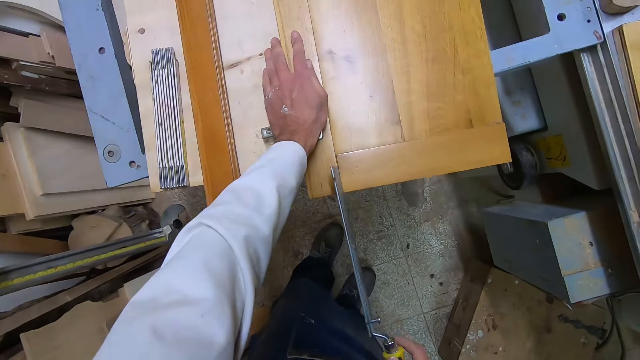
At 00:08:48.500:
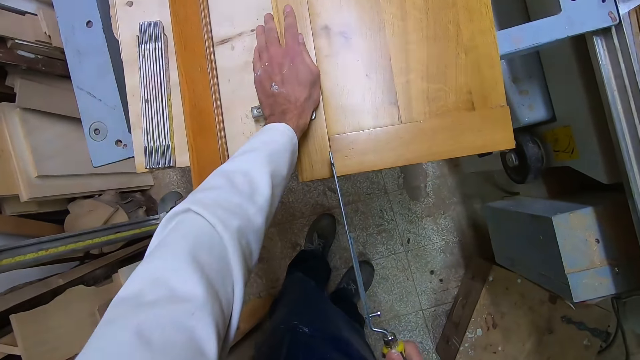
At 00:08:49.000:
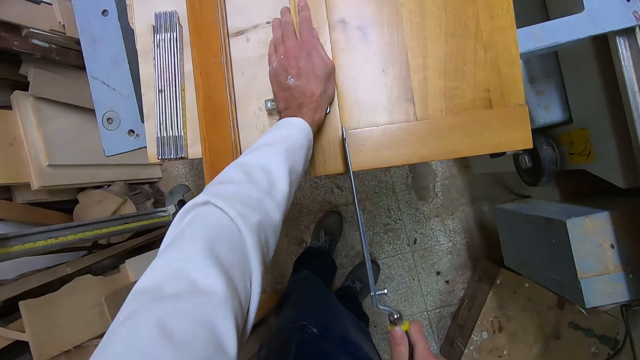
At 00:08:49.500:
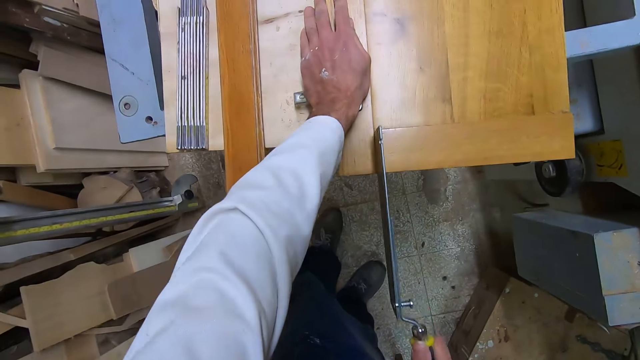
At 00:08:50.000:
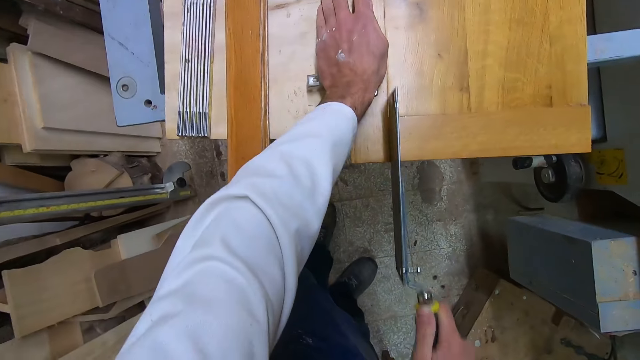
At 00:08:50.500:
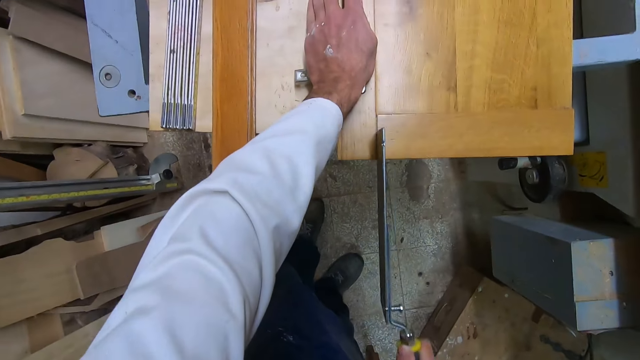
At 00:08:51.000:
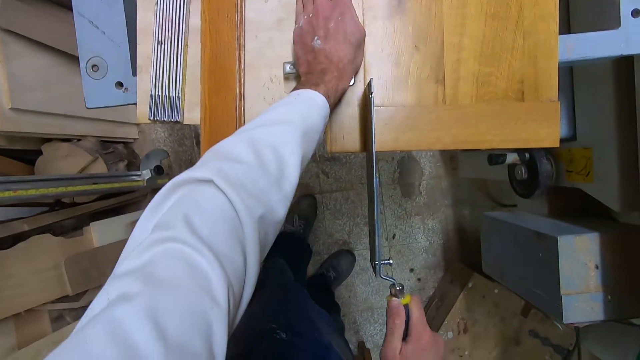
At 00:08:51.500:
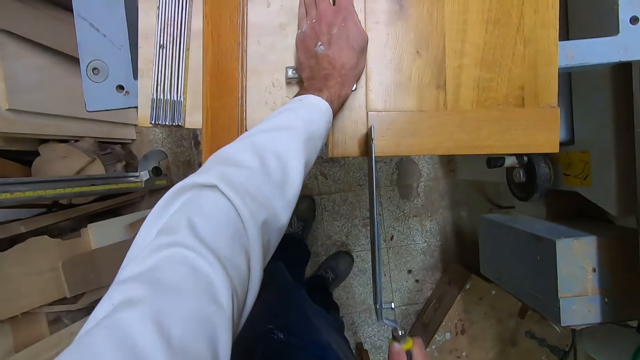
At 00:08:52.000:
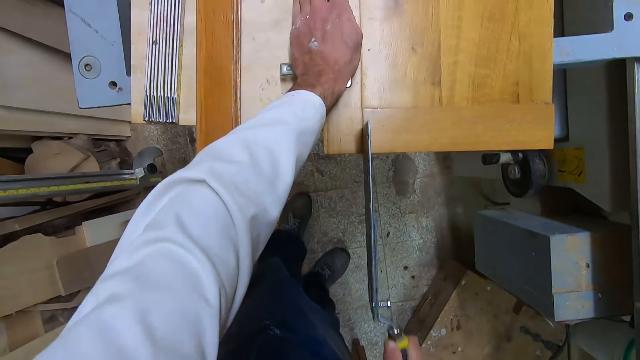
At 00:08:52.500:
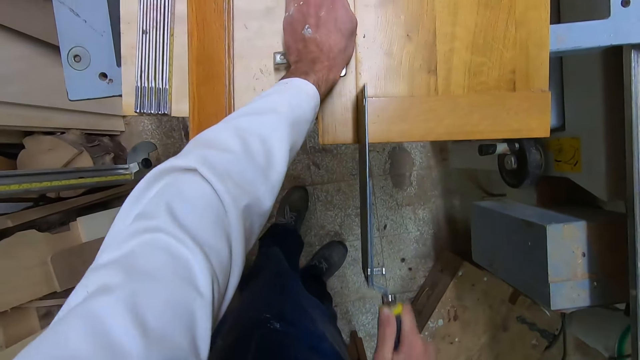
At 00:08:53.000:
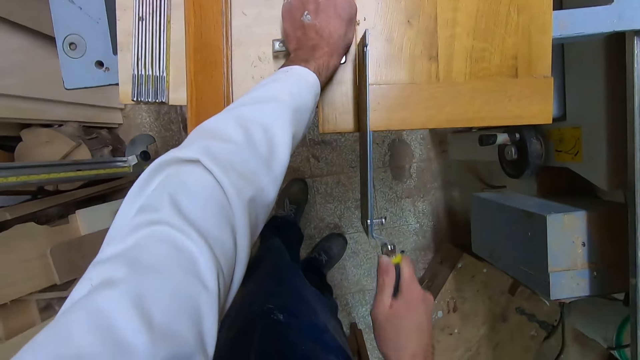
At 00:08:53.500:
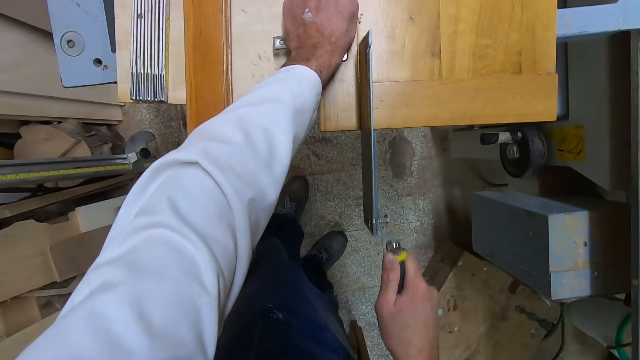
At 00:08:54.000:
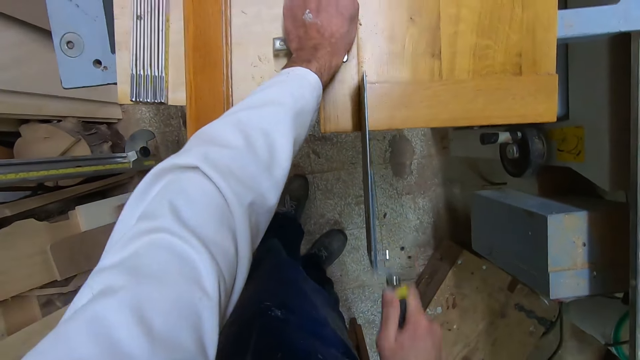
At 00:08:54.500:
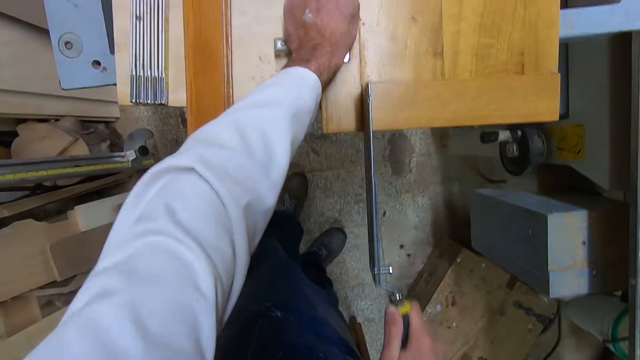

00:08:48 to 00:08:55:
The camera wearer cuts the frame with the dovetail saw.

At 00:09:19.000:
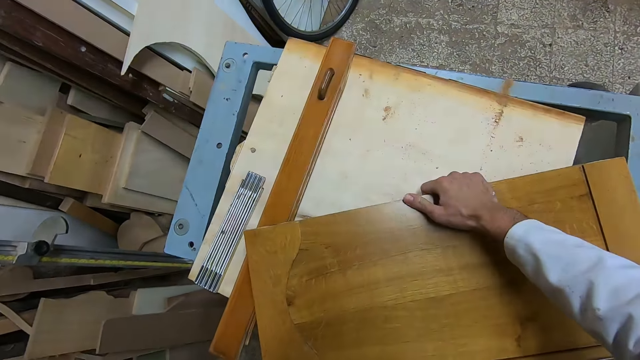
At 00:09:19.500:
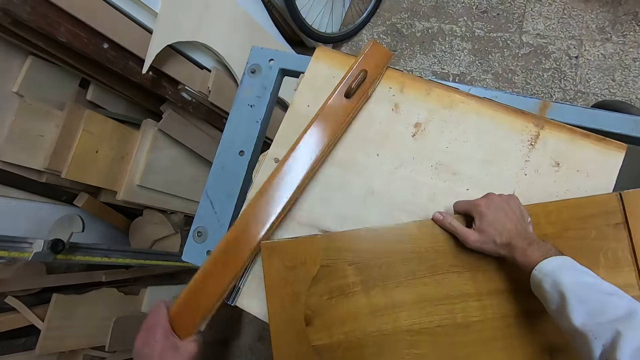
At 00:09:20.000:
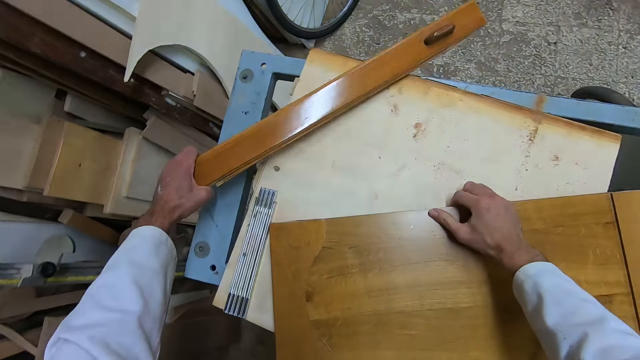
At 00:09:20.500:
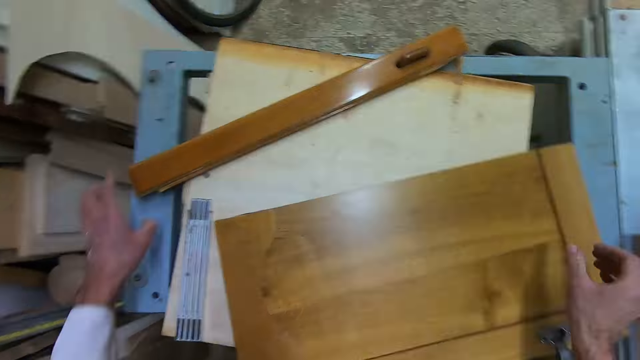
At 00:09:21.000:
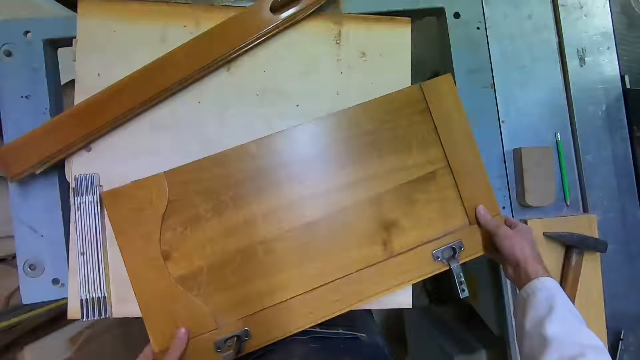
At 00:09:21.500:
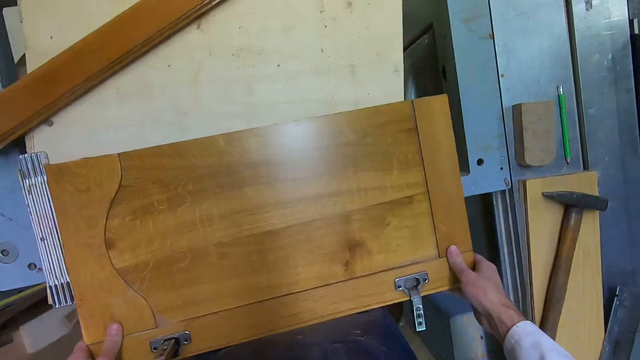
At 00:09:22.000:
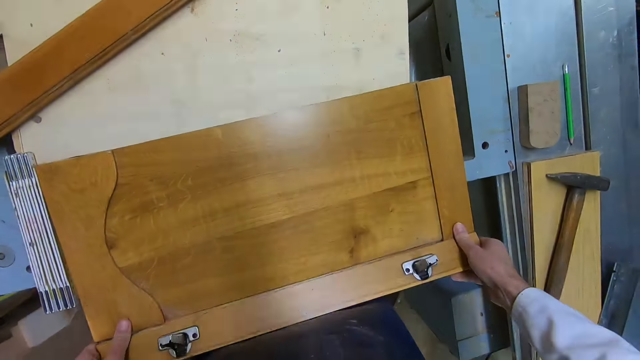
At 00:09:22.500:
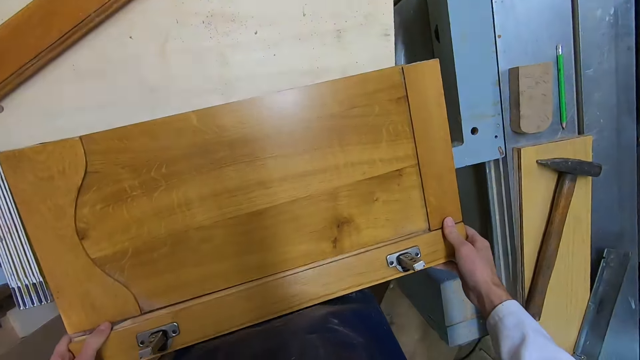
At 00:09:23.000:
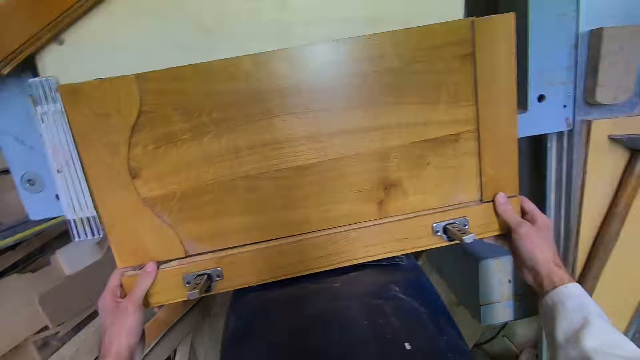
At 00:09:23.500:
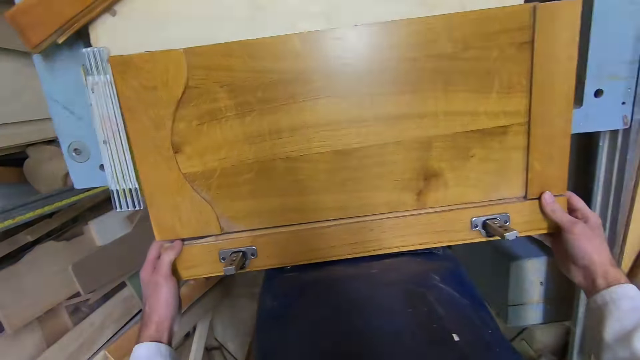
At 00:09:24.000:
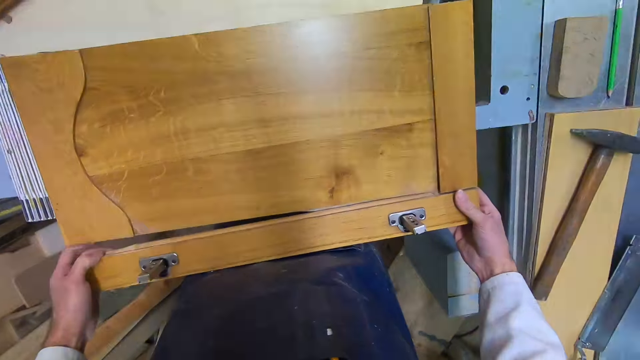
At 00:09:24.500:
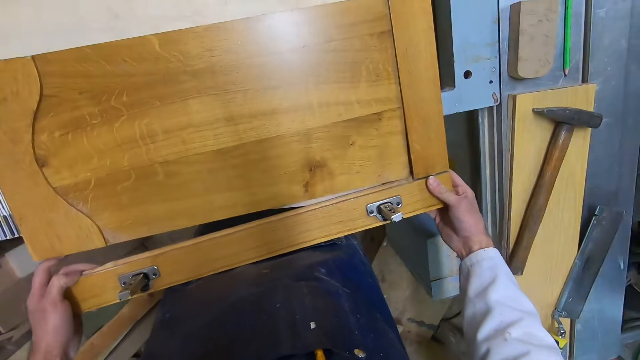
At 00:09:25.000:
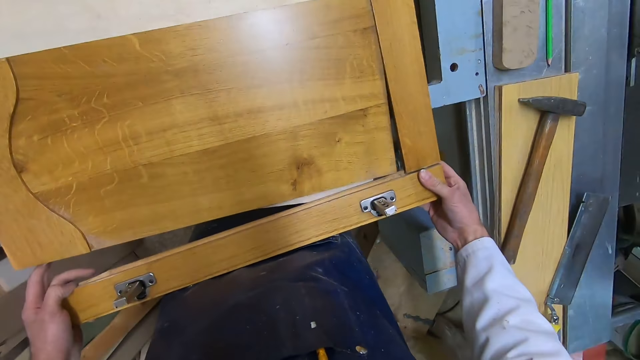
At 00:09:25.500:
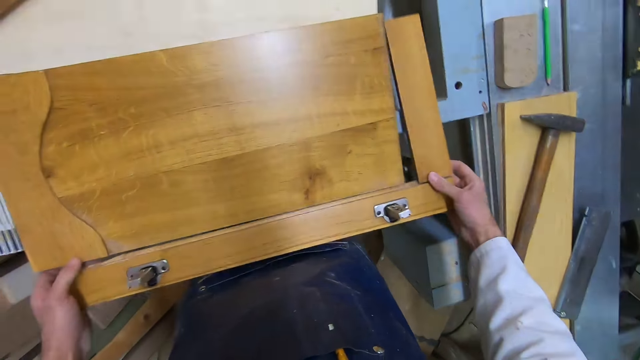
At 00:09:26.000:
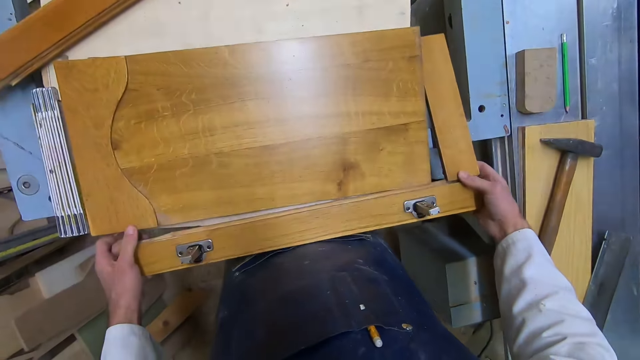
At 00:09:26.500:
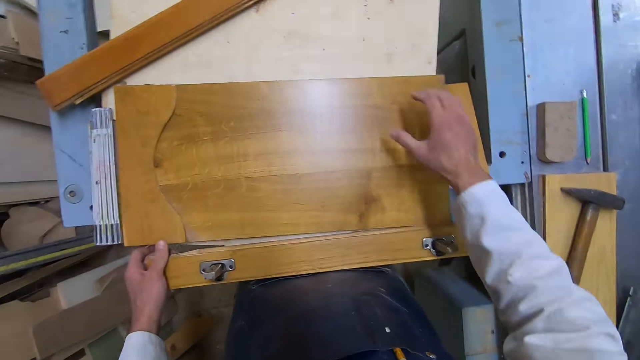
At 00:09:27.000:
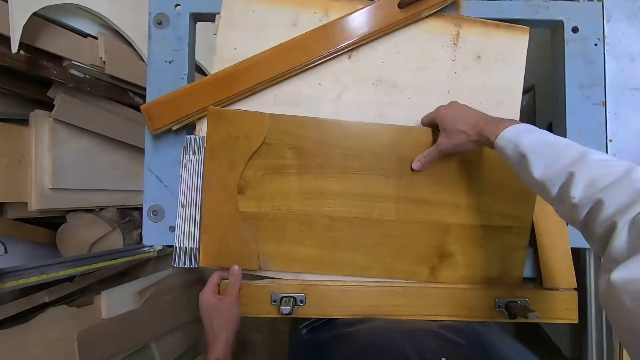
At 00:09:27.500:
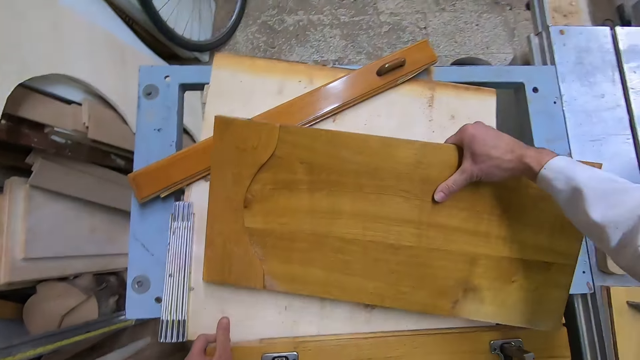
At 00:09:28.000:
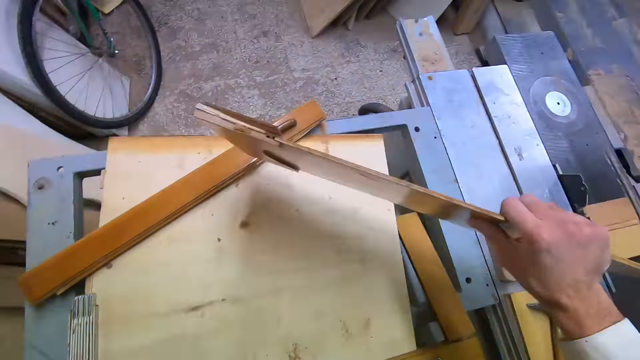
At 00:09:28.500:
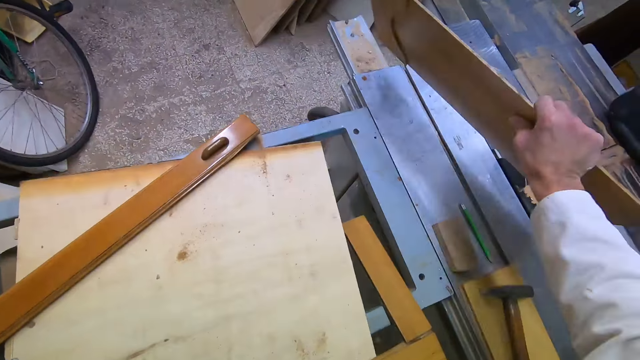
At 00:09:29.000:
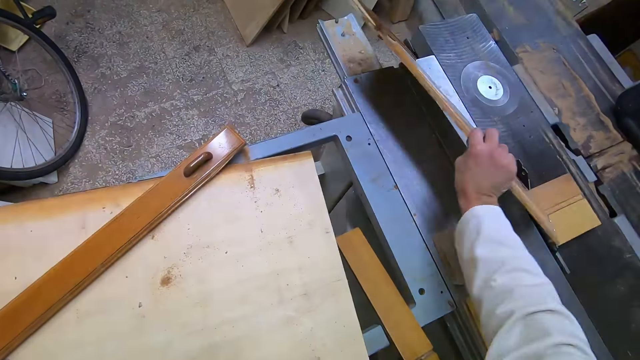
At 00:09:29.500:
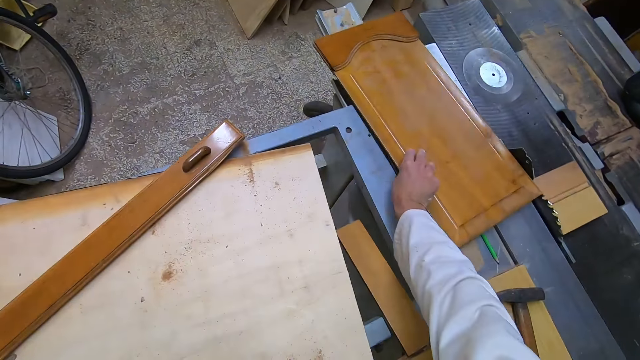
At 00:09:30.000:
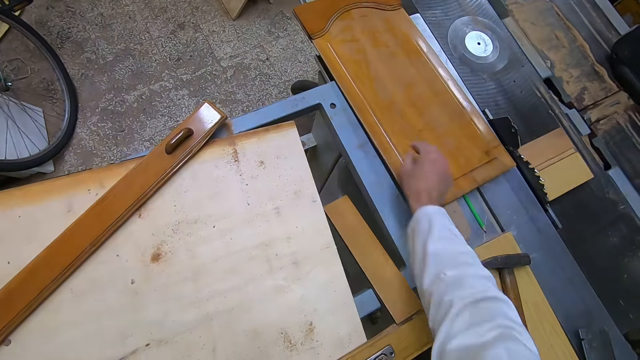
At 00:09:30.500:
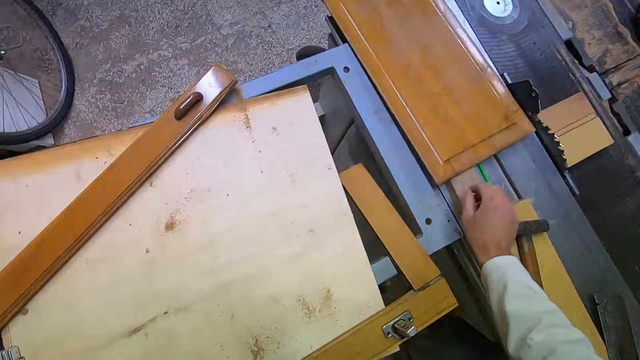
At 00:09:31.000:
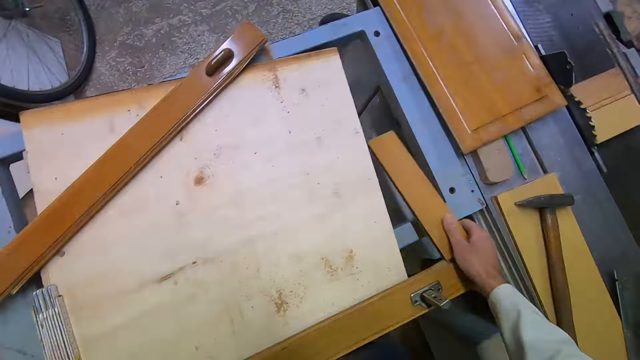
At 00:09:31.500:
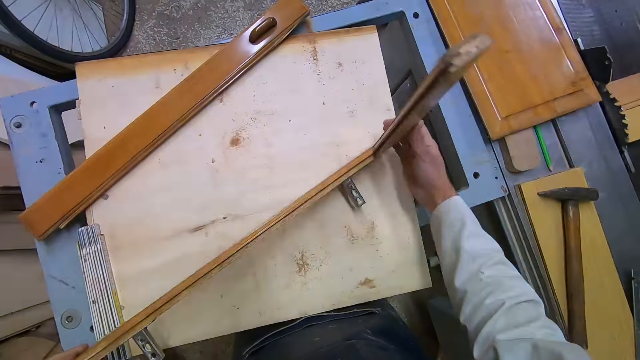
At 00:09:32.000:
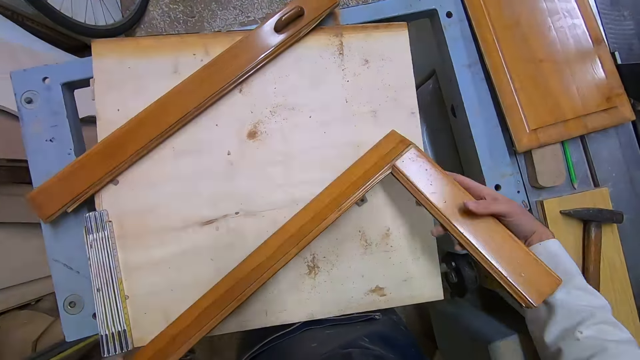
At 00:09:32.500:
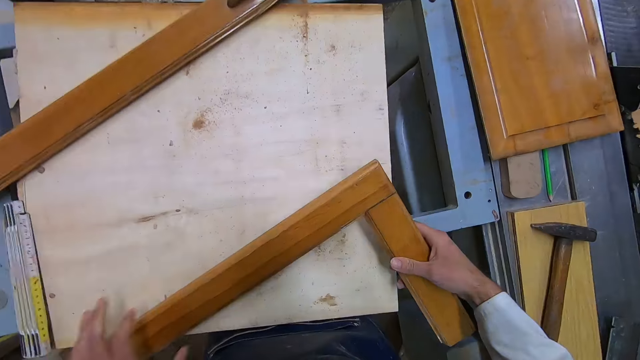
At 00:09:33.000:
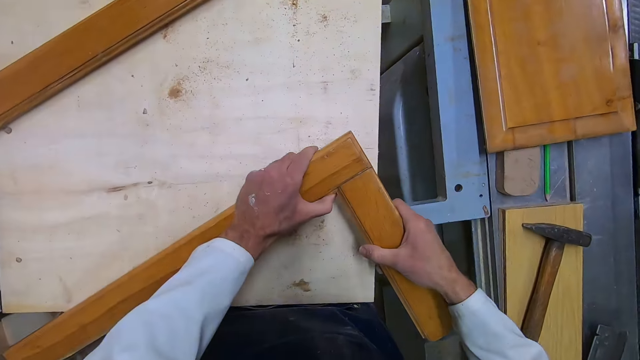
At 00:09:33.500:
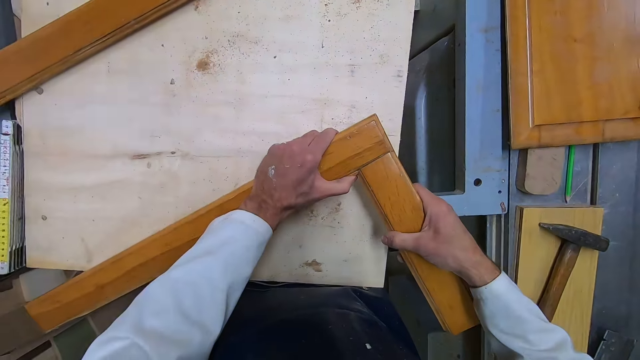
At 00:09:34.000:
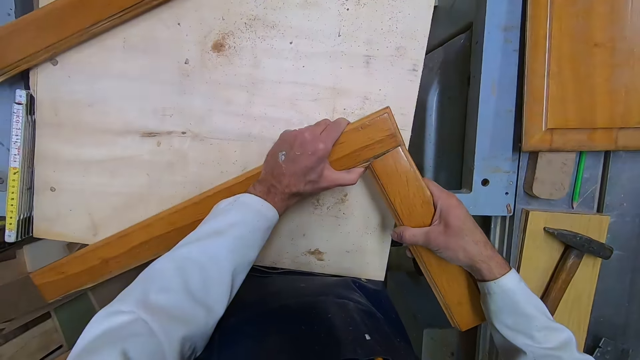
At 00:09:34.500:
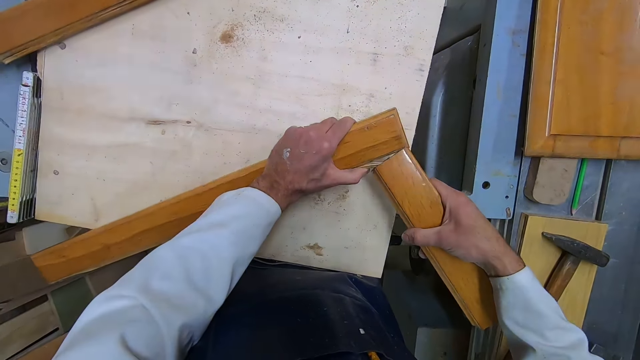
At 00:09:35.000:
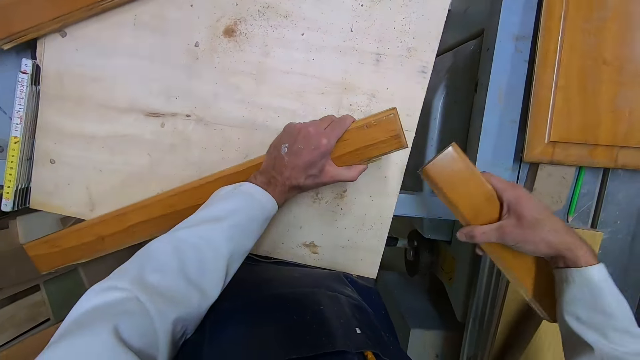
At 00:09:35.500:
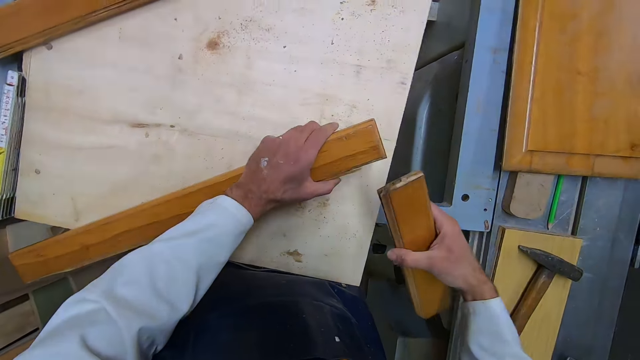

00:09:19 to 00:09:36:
The camera wearer places the wood on the board with both hands. He picks up a smaller piece of wood with his left hand. He moves one piece to the edge of the working bench. He takes his right hand off the bigger piece of wood. He drops the smaller piece of wood on the board with his left hand and takes his left hand off the smaller piece of wood. He holds the bigger piece of wood with both hands. He breaks out a part of the piece of wood with both hands. He carries out the leftover part of the wood. He drops the leftover part of the wood on the board. He carries up another piece of wood with his hands. He turns the piece on the working bench. He separates the piece into two. He pulls out the smaller part of the wood in his hands.
